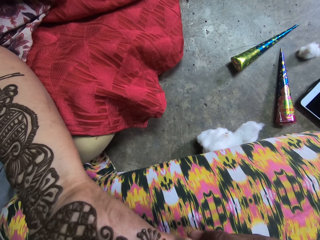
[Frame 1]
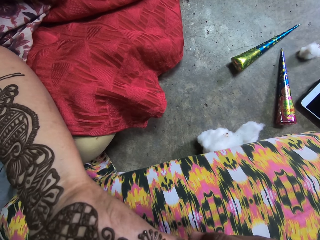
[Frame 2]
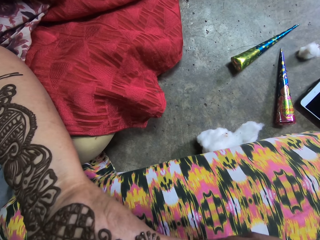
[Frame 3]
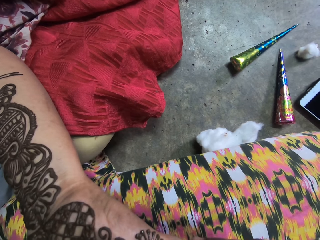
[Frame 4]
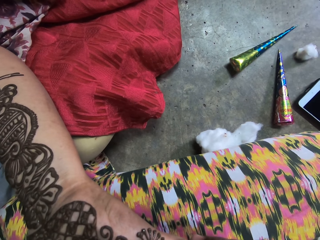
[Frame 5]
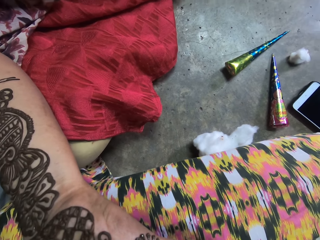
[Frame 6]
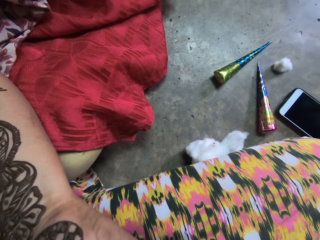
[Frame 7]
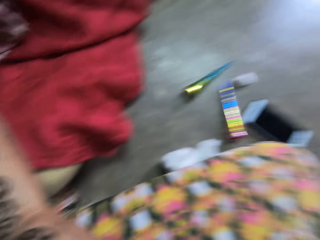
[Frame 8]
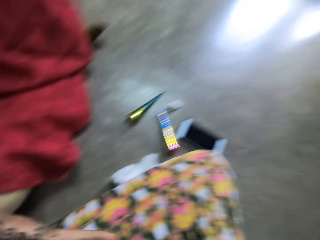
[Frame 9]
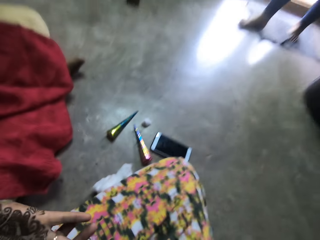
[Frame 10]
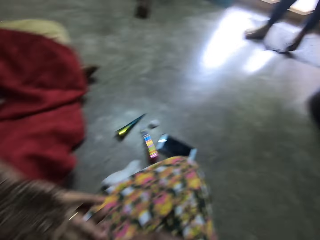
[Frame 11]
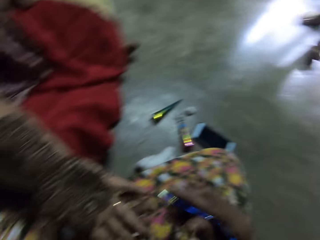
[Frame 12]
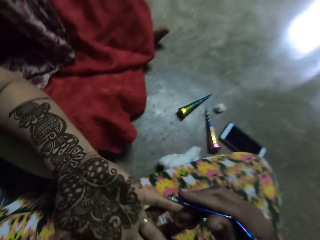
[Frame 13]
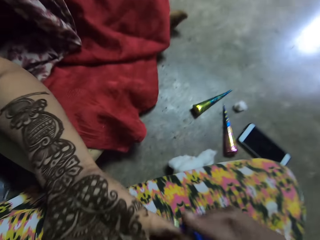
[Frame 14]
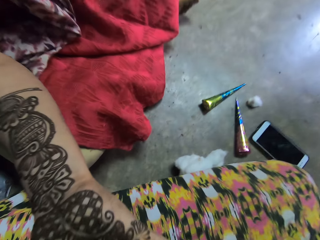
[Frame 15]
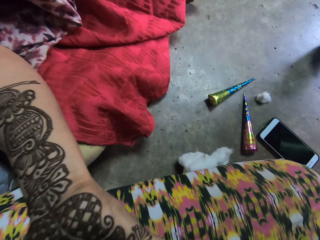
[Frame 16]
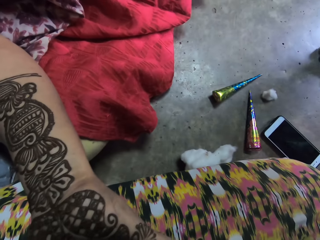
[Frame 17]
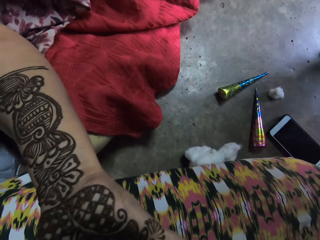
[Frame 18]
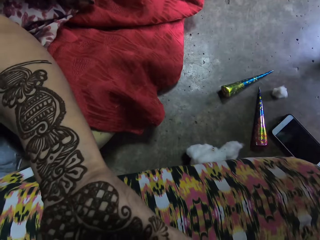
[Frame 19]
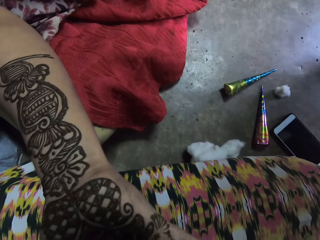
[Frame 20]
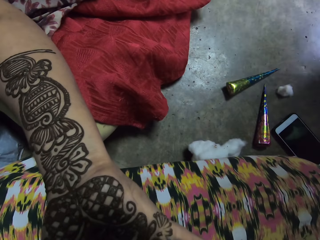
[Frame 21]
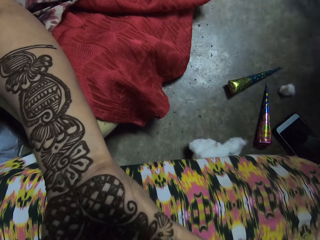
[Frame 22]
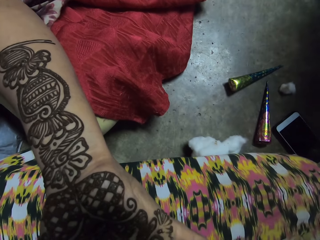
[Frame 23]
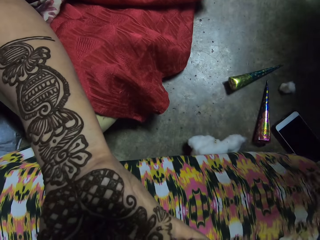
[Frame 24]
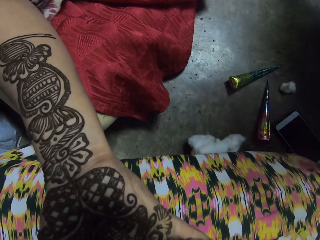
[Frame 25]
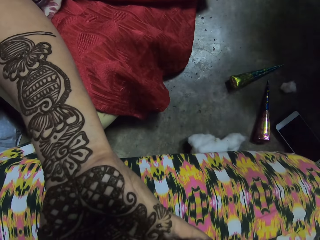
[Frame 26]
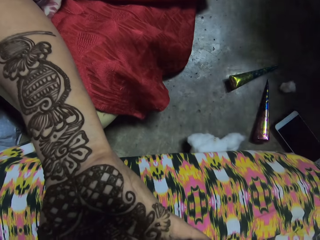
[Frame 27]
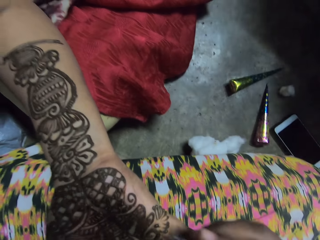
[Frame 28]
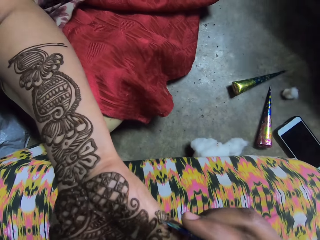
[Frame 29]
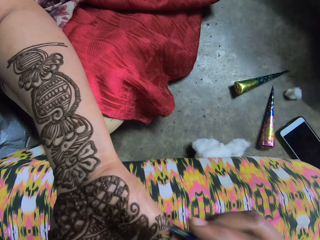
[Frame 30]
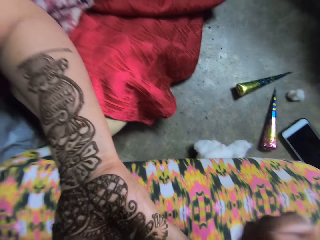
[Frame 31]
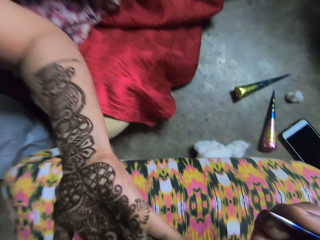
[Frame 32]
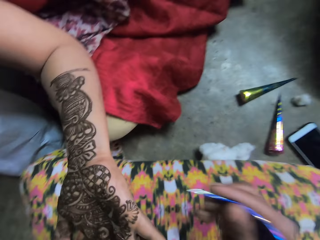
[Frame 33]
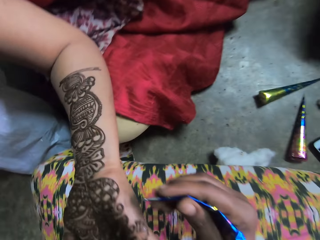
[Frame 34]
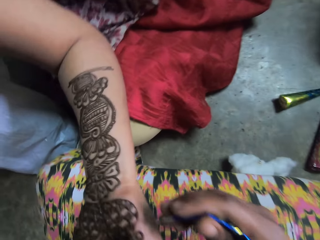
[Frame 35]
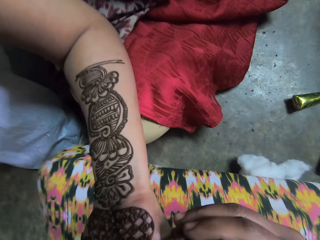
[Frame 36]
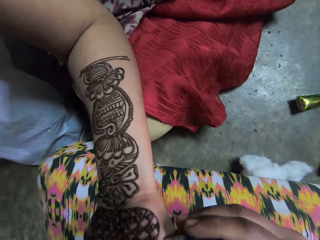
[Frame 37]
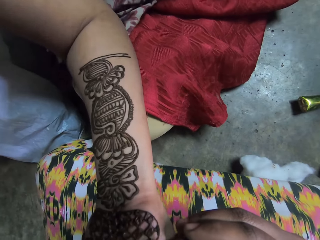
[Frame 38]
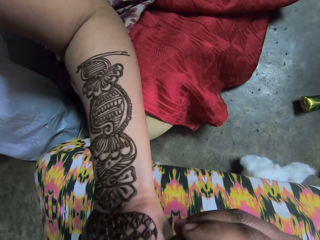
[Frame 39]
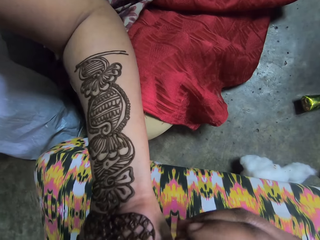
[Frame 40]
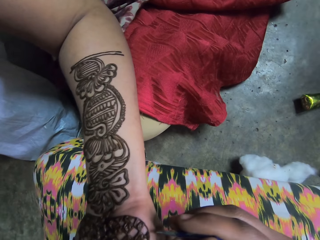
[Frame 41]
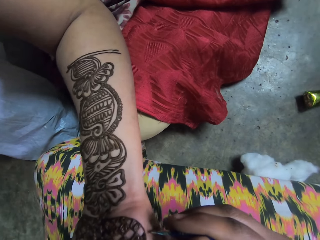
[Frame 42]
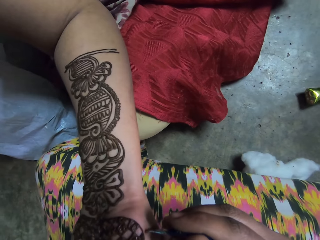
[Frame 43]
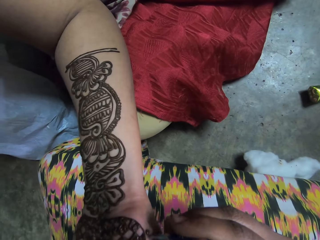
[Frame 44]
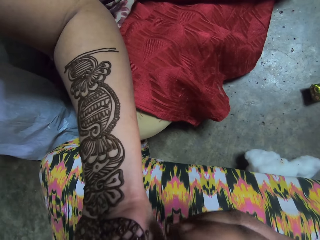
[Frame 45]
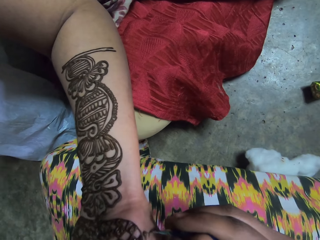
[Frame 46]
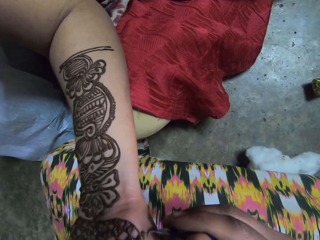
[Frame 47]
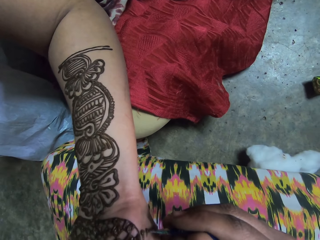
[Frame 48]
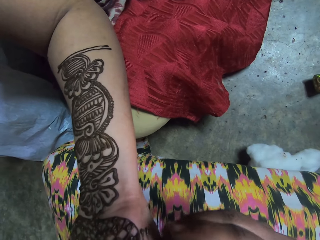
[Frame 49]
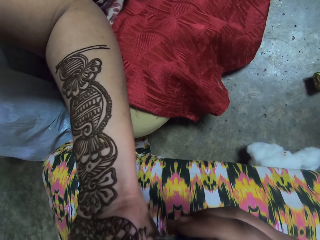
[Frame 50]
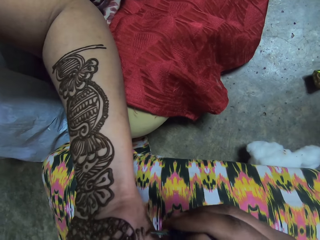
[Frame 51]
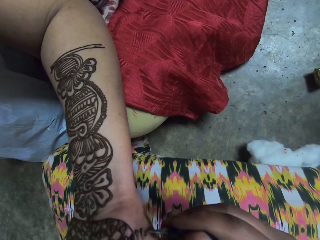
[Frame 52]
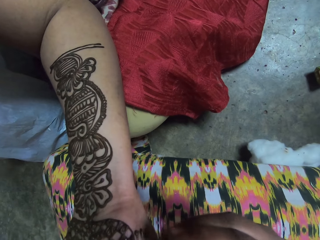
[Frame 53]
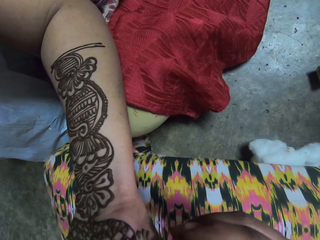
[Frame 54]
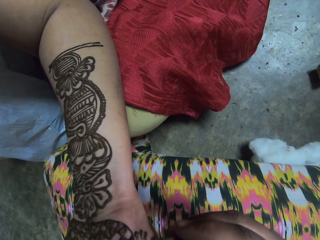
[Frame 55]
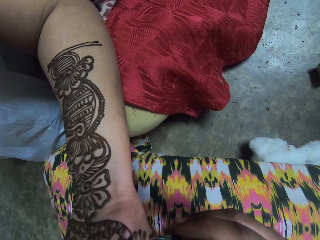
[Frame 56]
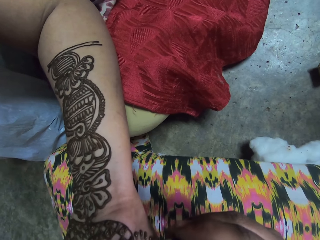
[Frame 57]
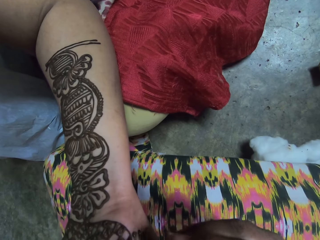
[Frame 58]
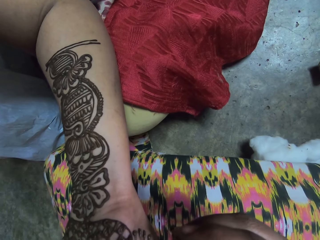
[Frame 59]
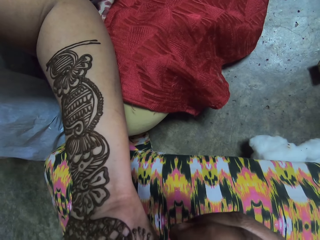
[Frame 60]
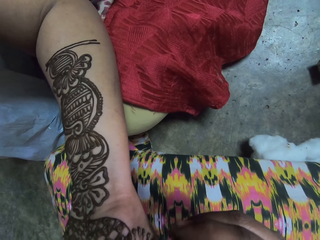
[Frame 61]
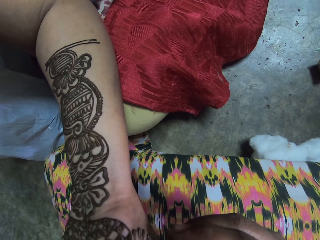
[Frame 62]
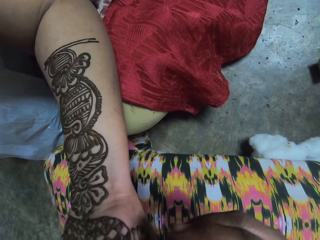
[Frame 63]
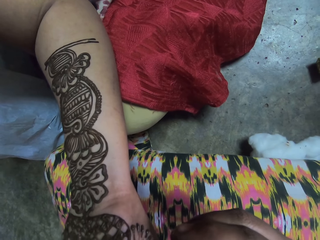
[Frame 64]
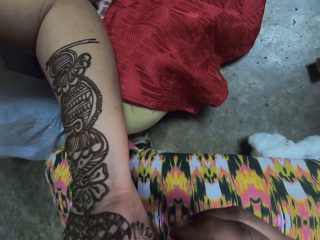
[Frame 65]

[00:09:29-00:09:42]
The camera wearer looks around the room. A woman walks towards the camera wearer. Another woman converses with the first woman. The camera wearer decorates a lady with henna. They interact with the lady and decorate the lady with henna.

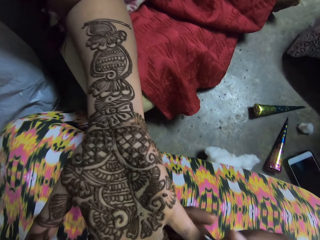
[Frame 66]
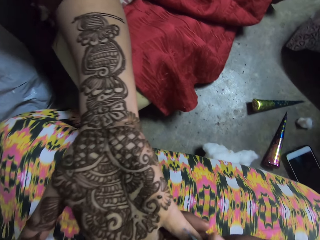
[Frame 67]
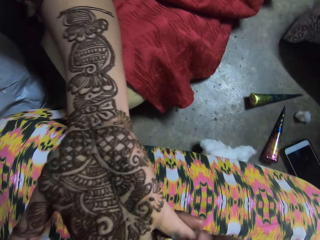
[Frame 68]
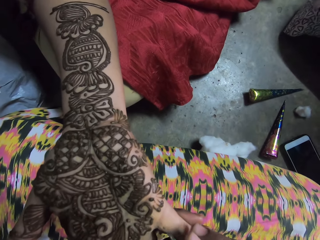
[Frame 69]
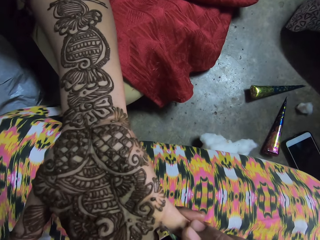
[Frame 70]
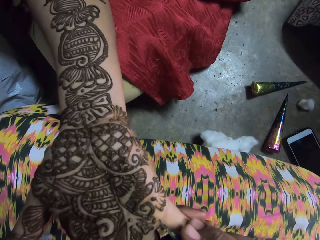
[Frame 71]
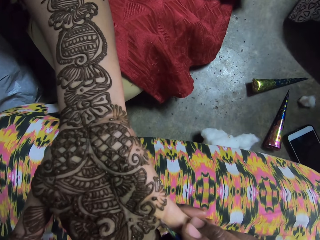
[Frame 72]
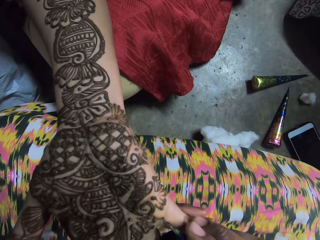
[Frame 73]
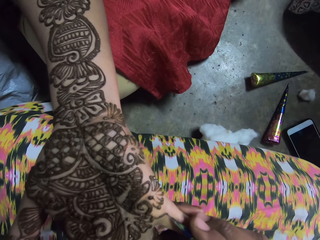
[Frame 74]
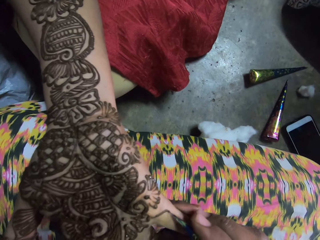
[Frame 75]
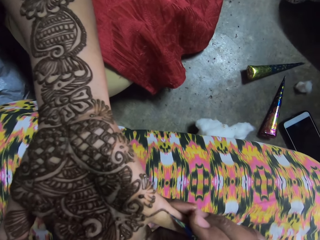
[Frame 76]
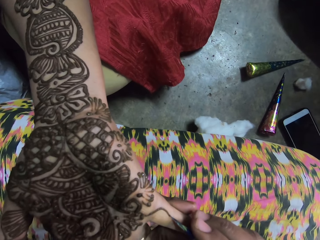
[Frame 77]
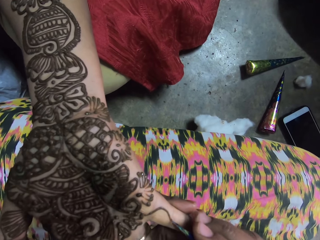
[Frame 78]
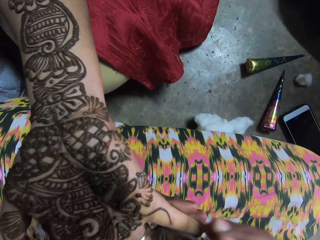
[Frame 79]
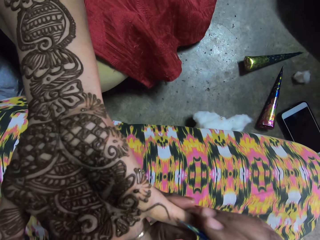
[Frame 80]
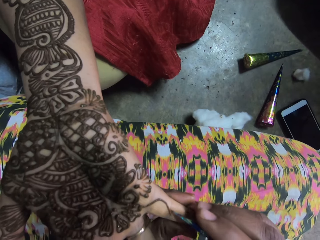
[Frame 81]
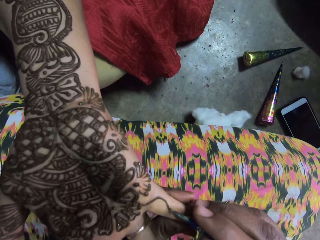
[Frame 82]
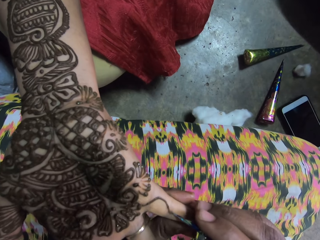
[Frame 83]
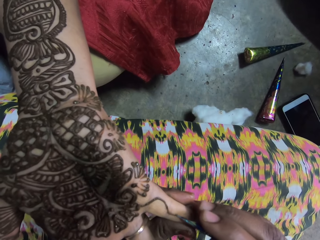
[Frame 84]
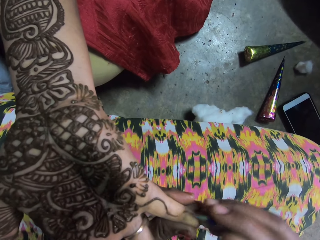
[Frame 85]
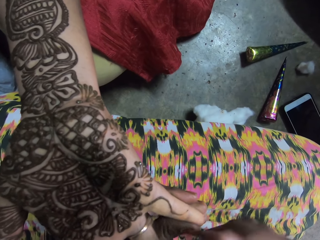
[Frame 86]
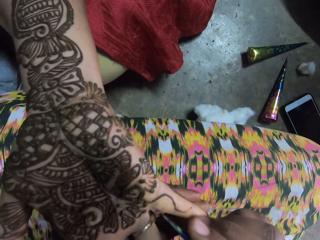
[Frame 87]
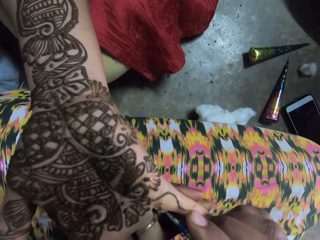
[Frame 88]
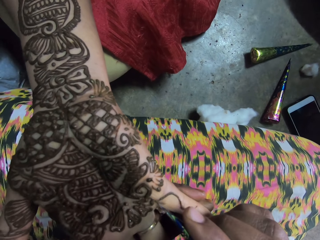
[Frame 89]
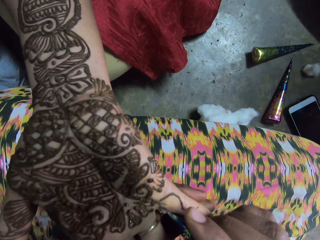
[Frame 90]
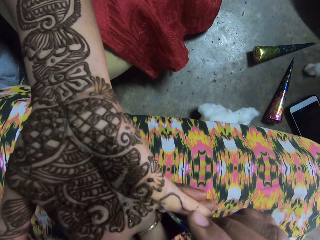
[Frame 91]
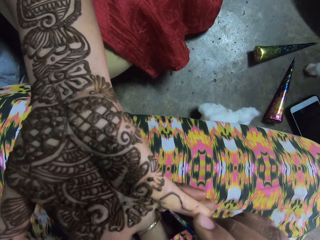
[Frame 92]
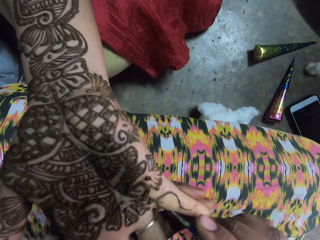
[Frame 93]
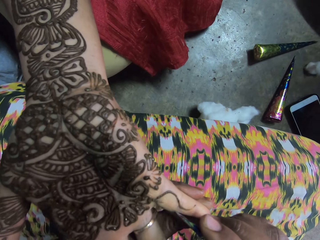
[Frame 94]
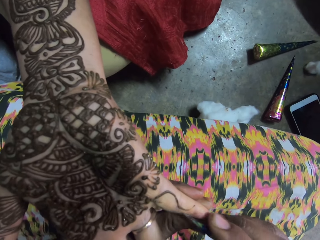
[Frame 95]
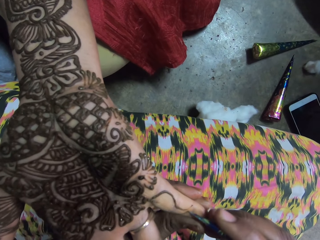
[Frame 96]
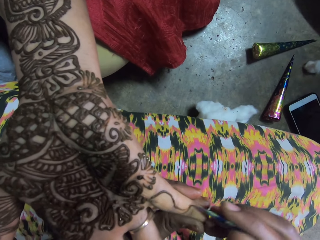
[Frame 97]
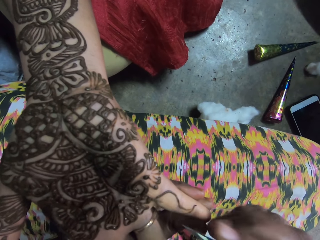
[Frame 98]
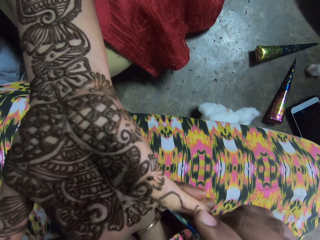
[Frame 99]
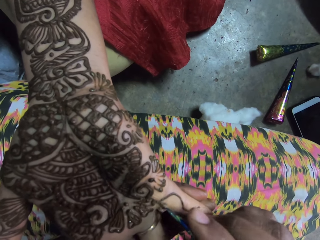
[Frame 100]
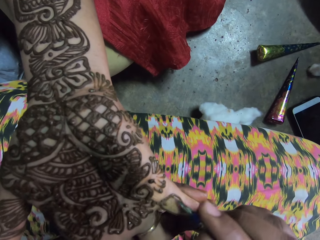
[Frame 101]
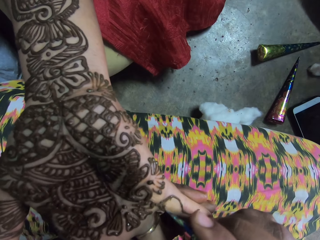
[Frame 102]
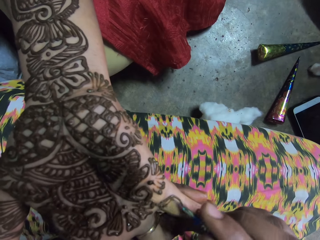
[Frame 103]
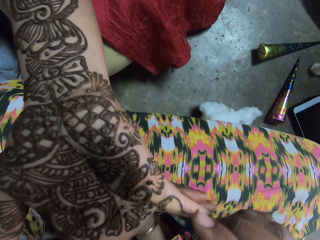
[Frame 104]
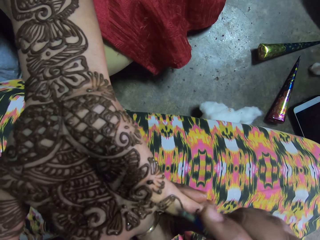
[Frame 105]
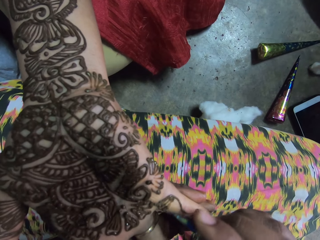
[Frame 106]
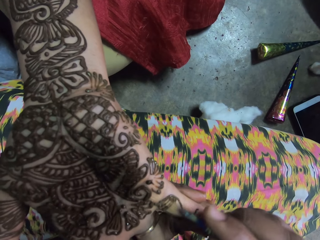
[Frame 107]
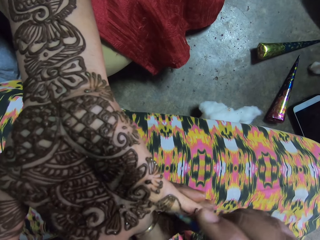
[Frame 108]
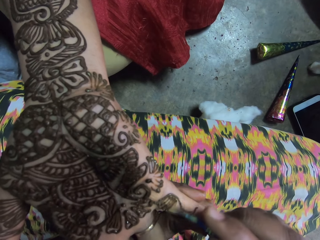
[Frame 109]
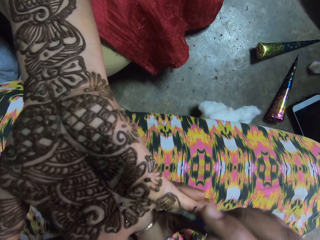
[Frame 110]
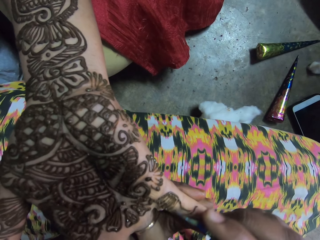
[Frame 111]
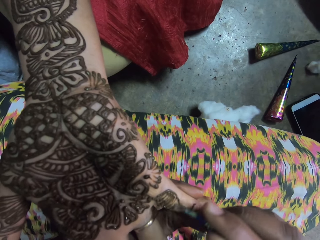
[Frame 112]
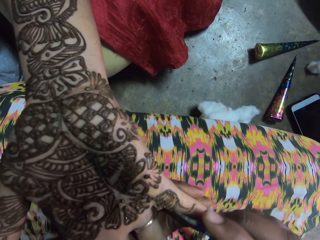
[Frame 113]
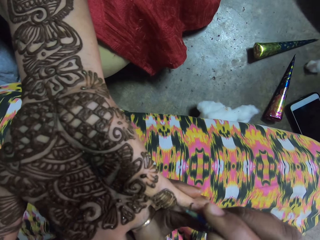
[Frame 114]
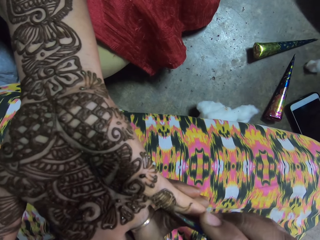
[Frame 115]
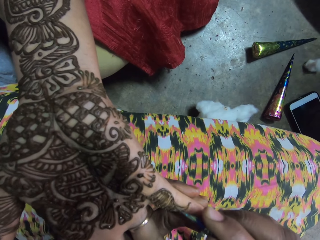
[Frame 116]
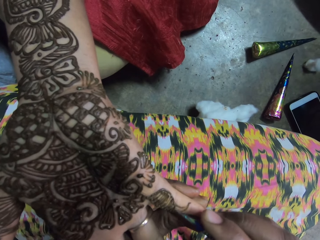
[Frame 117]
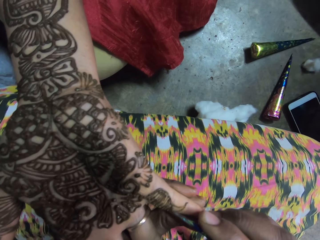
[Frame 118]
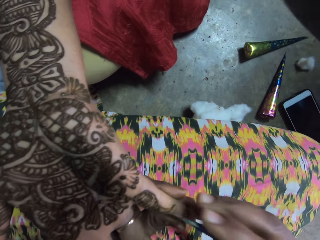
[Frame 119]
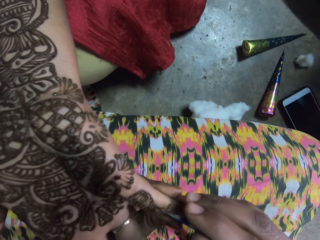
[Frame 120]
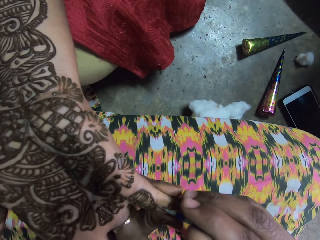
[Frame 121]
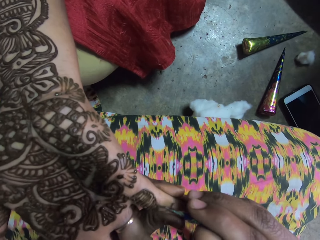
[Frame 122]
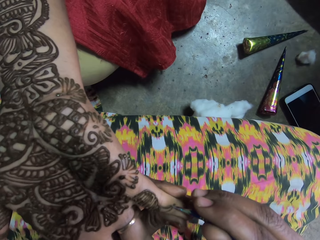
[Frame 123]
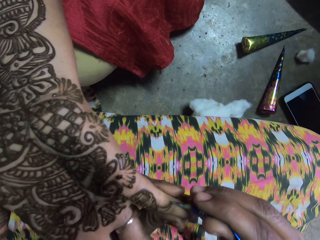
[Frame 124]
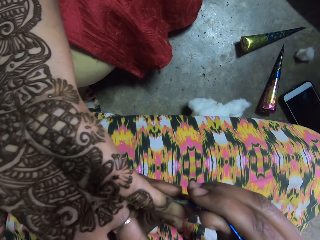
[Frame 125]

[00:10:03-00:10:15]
The camera wearer paints the woman's right hand with mehndi dye and the plastic cone in her right hand.
